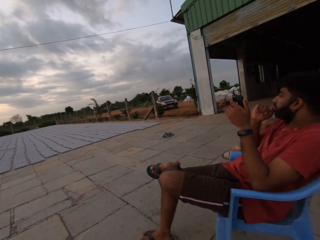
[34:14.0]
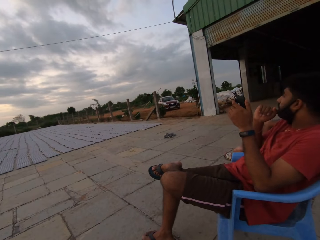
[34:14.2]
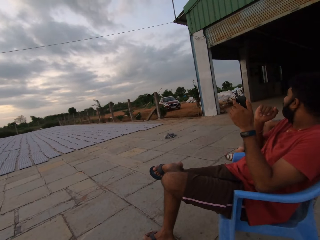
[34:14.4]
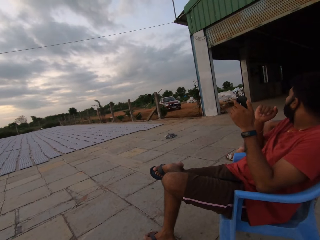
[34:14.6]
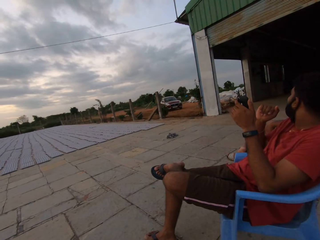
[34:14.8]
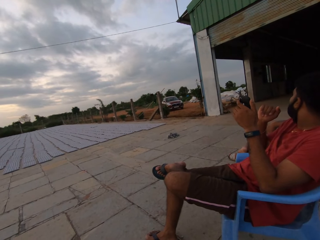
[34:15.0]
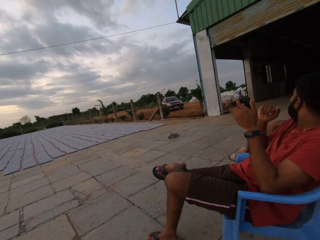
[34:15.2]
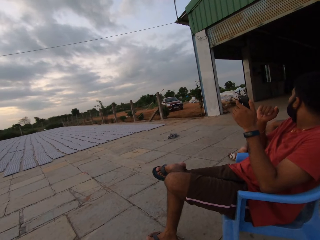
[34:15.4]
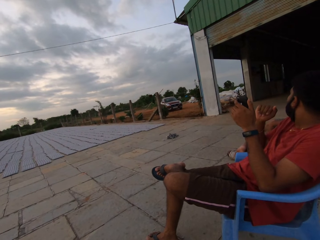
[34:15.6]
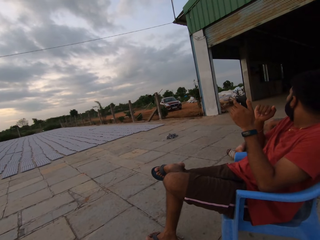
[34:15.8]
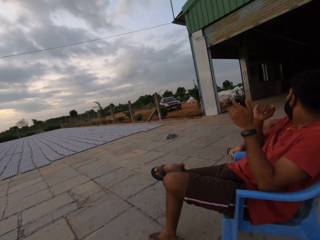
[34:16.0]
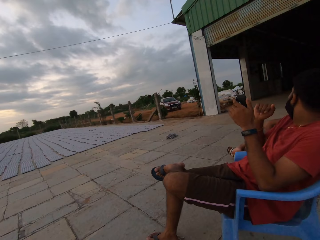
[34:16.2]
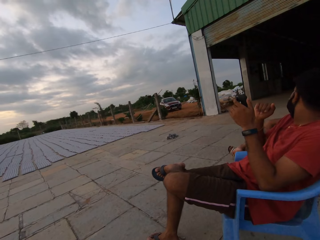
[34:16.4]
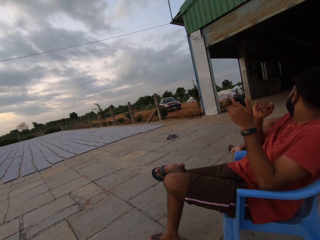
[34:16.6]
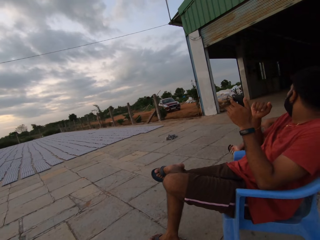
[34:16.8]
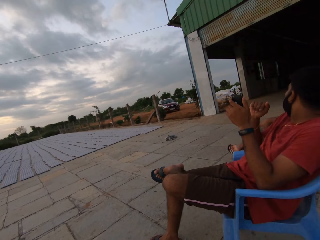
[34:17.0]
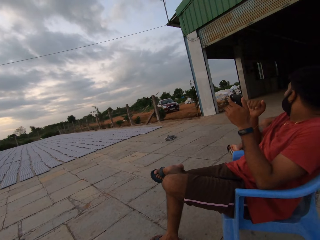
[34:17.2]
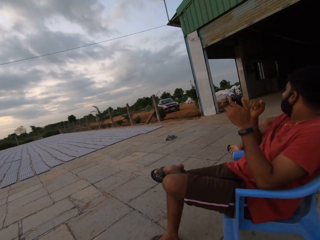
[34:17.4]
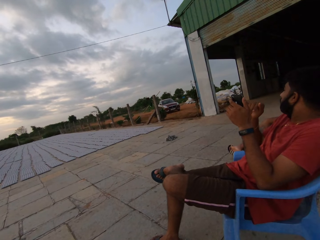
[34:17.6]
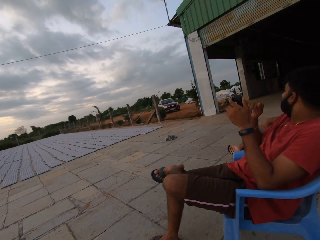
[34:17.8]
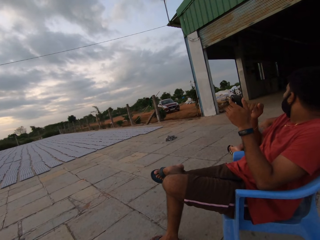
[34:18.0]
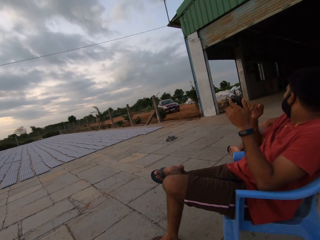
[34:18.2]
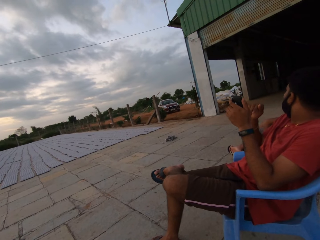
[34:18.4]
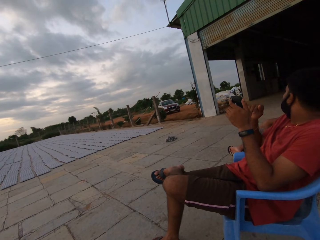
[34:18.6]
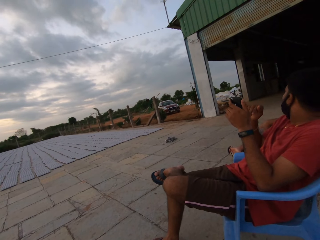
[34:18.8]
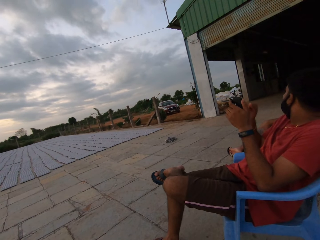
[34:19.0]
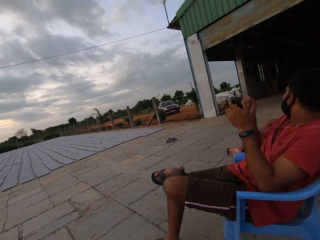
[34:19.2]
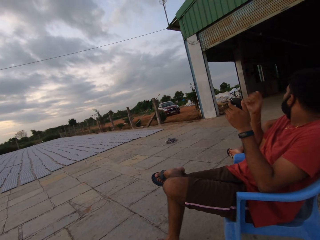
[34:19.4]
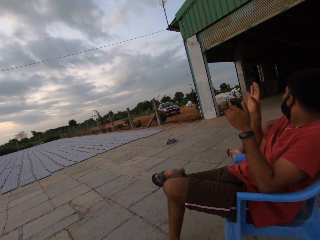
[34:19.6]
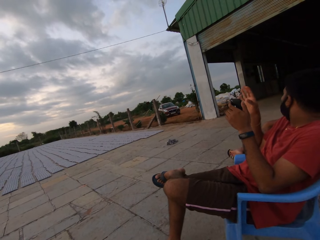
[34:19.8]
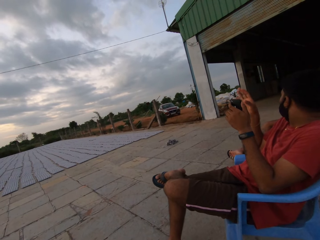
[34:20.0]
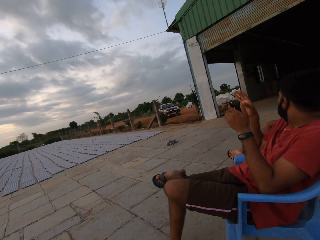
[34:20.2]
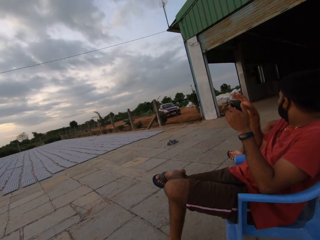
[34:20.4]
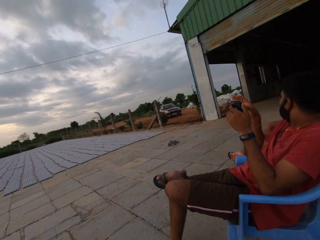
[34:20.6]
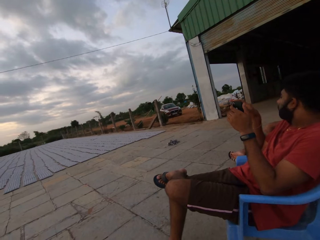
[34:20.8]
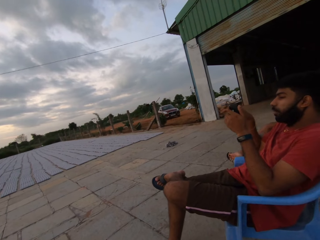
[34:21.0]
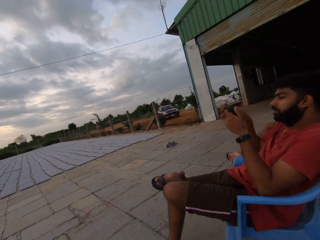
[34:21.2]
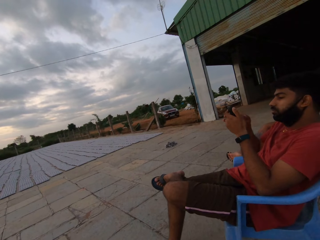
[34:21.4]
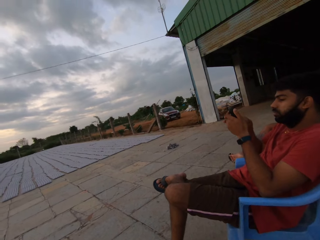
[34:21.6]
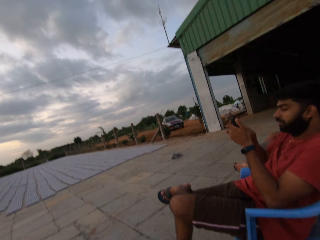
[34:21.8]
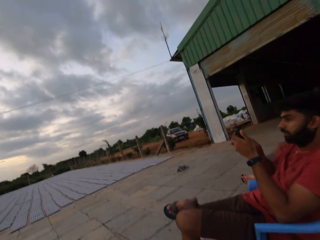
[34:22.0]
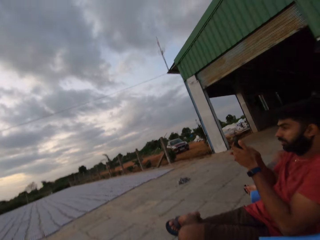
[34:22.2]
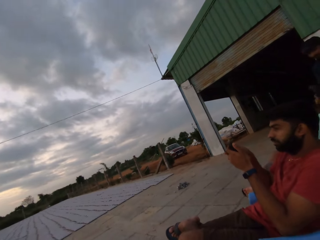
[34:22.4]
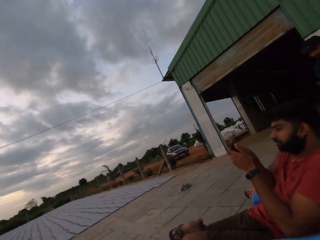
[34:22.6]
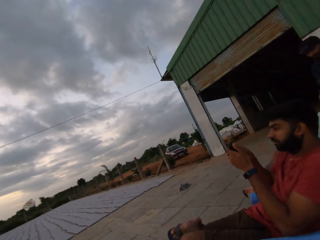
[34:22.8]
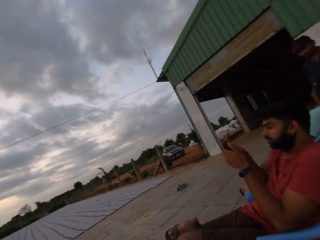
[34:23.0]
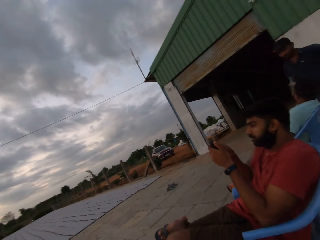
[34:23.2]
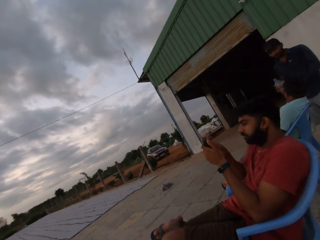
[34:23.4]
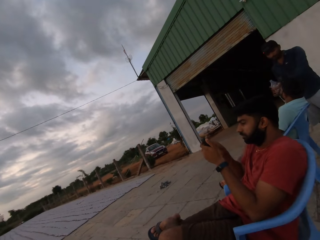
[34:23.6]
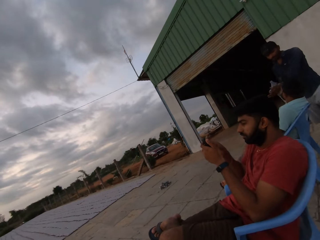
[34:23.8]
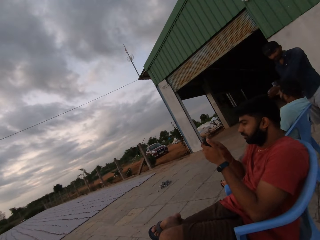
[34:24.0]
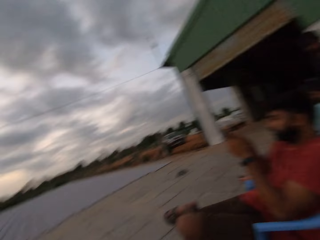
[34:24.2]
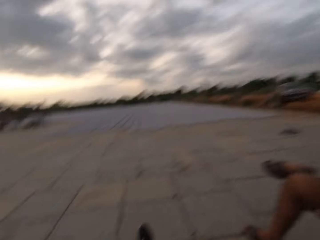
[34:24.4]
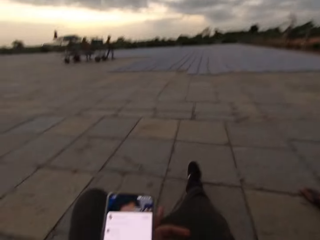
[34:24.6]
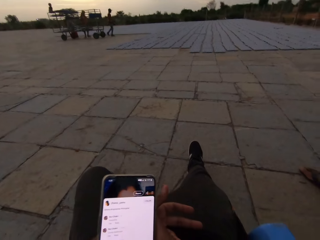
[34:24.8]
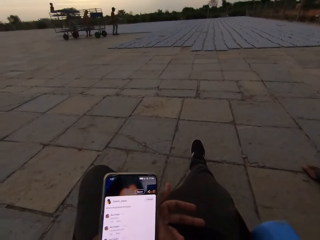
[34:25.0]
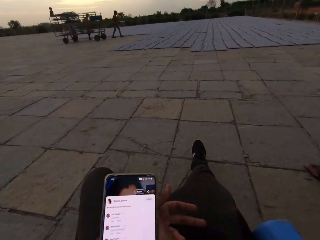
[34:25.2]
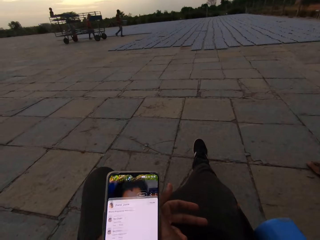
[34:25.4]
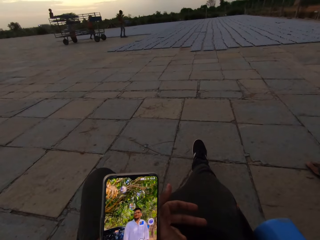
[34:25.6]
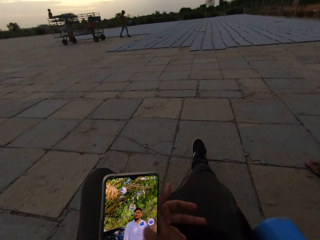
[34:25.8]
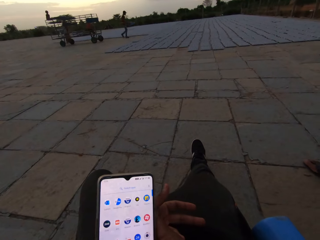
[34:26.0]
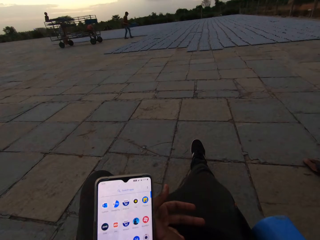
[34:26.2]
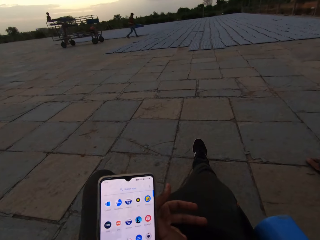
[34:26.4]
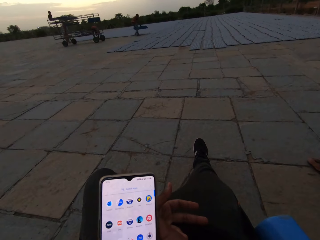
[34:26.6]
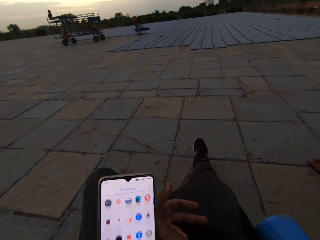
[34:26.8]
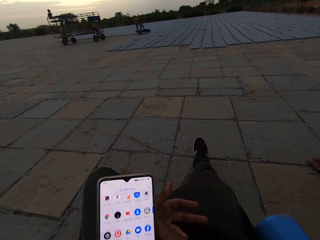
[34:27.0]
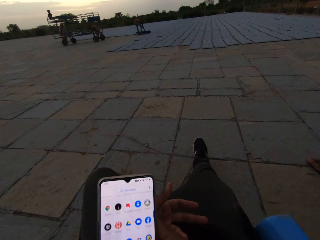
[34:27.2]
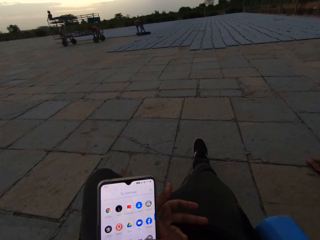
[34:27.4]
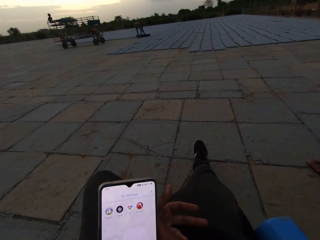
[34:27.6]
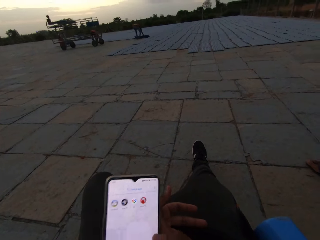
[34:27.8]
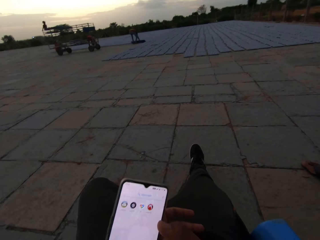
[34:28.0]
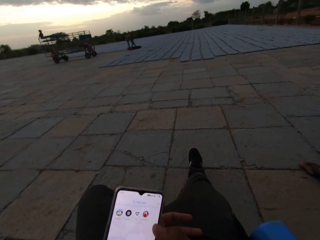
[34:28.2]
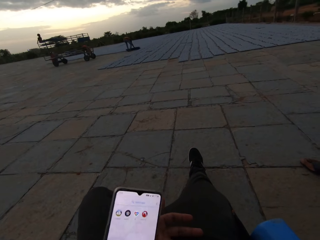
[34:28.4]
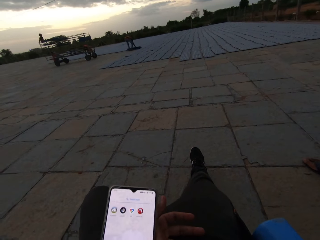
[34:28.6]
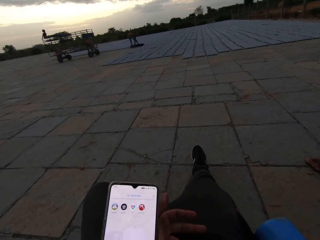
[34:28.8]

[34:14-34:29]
A man gesticulates with his right hand. The man operates the phone in his left hand with his right hand. The camera wearer looks at the phone. He operates the phone with his right hand.

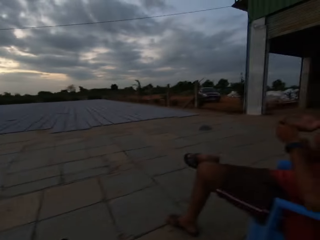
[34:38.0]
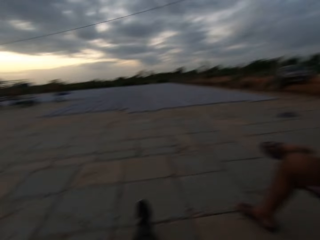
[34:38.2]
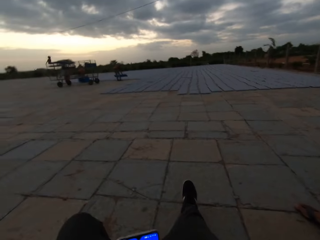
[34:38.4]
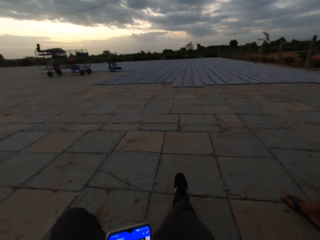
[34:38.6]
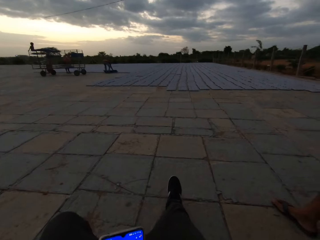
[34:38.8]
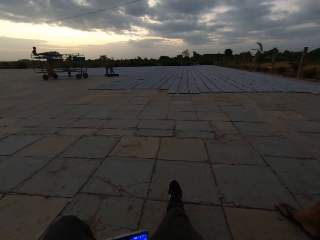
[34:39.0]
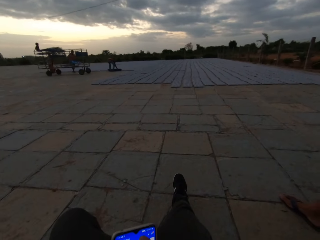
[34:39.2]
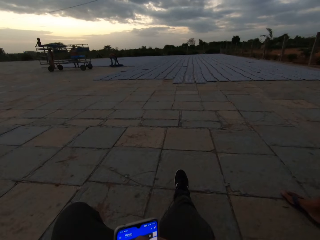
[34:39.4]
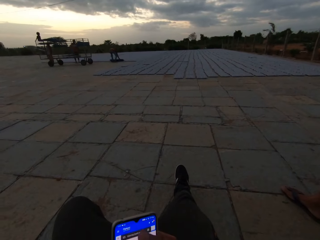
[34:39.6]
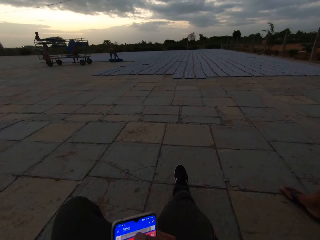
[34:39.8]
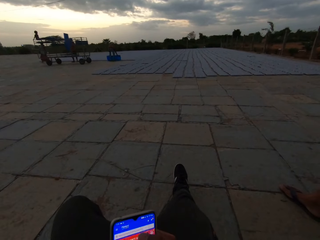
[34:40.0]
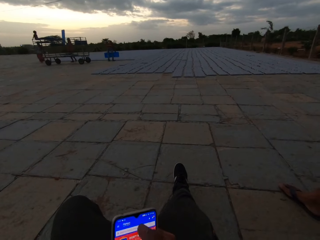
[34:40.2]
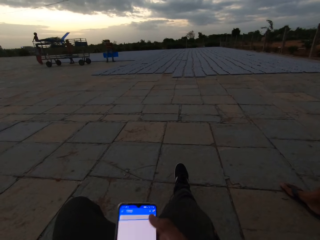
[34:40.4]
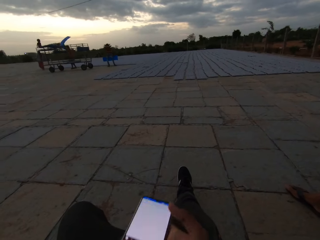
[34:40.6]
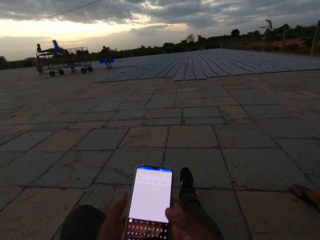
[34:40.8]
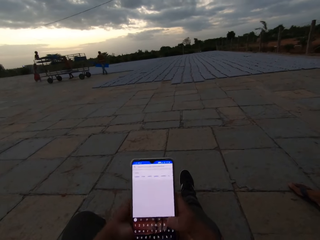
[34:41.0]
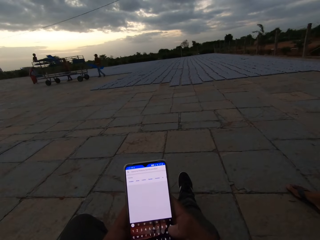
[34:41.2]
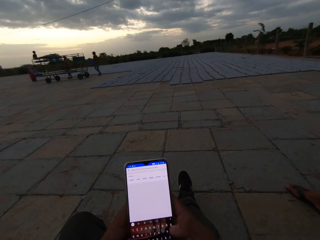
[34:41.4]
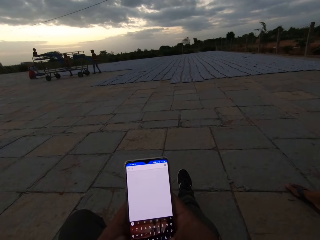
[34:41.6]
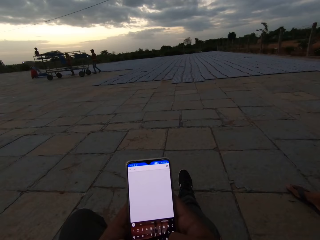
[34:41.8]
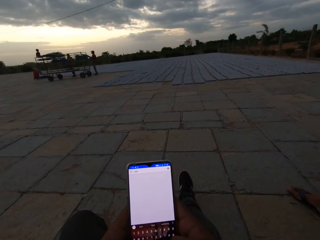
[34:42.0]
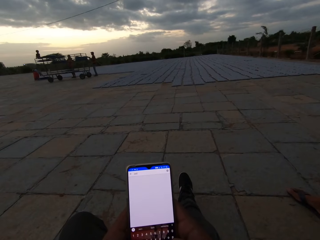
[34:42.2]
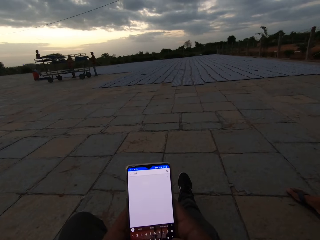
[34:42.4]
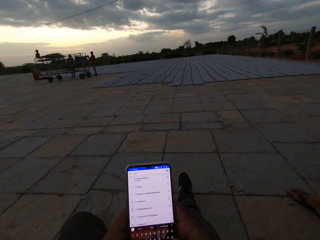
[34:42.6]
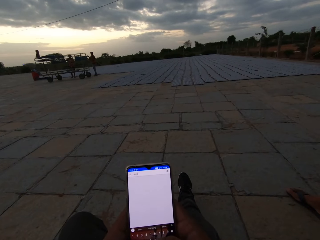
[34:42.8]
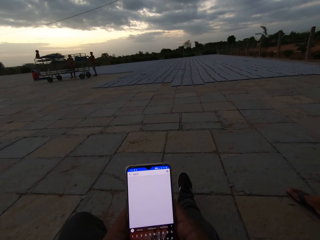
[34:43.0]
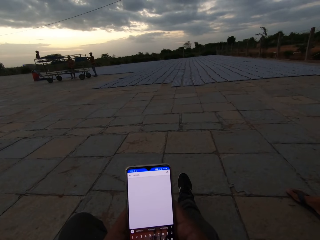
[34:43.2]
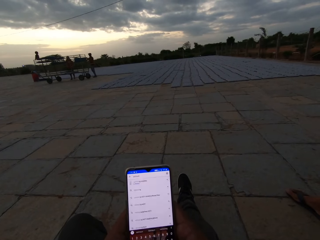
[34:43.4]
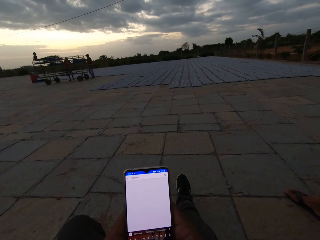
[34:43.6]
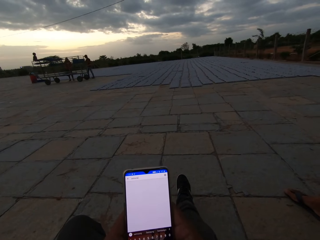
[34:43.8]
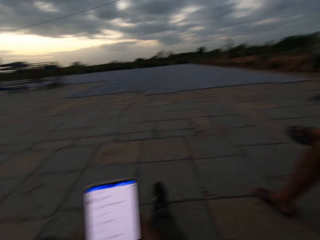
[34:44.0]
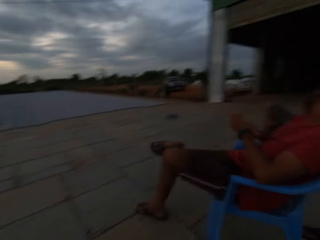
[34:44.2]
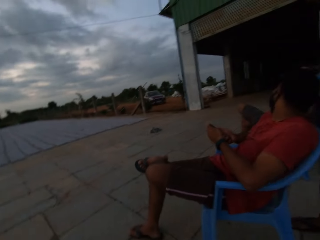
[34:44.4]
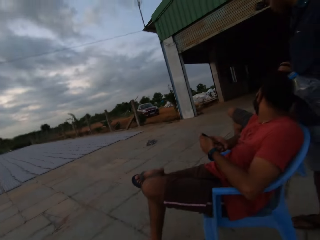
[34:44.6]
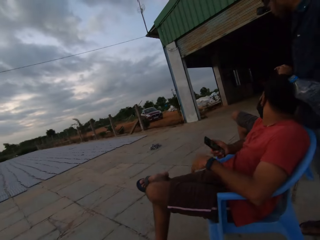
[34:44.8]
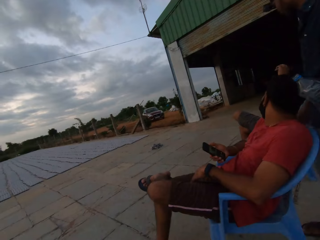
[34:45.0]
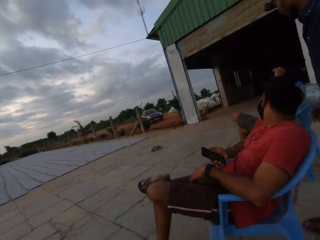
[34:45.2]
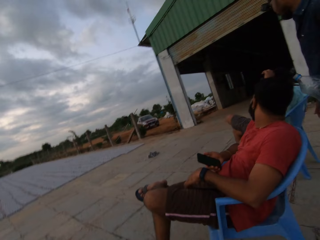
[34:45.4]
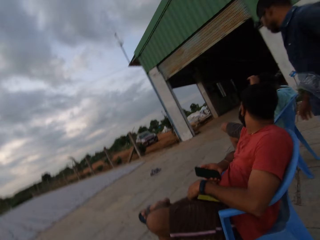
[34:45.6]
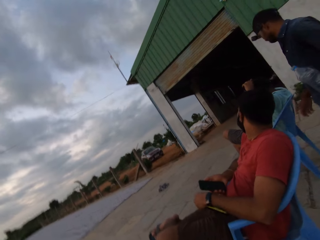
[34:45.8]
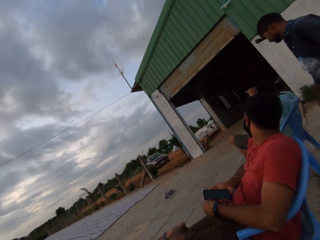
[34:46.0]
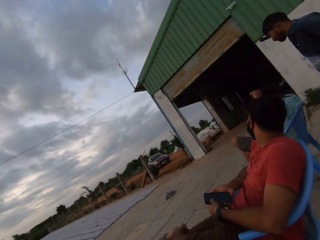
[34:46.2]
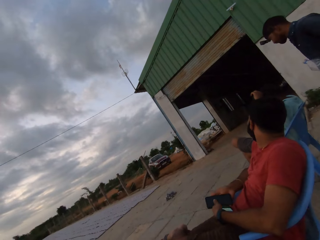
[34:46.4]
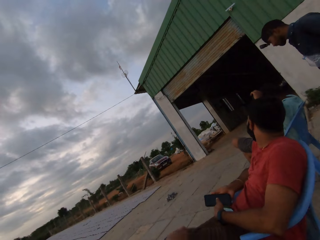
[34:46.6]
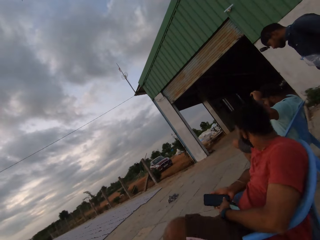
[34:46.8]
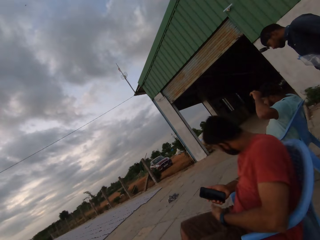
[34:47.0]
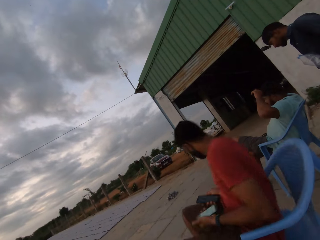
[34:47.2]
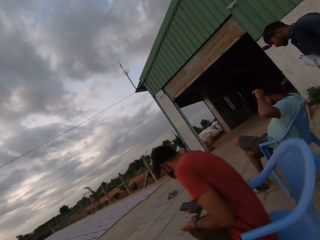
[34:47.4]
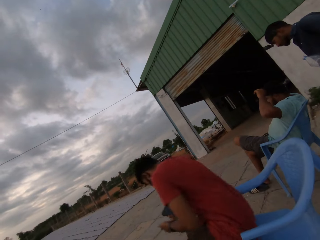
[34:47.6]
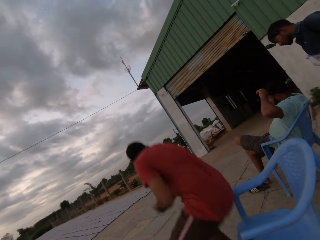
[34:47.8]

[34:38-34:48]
The camera wearer raises the phone with both hands. They operate the phone with both hands. They look at a man. The man places his left hand on his left lap. The man adjusts the hand. Another man walks around the area. The first man stands from a seat.
